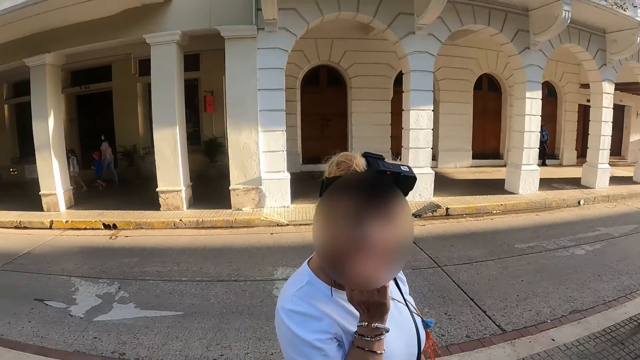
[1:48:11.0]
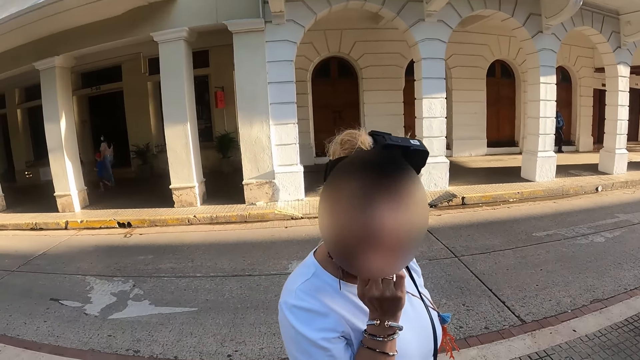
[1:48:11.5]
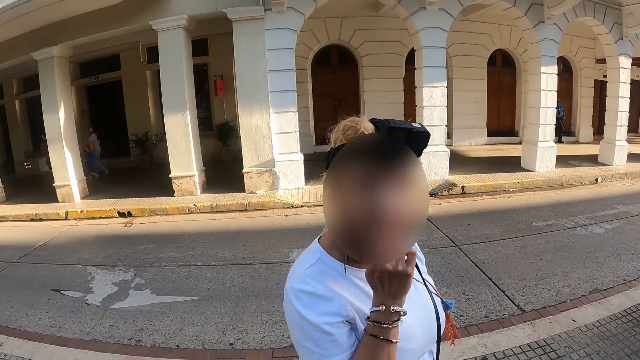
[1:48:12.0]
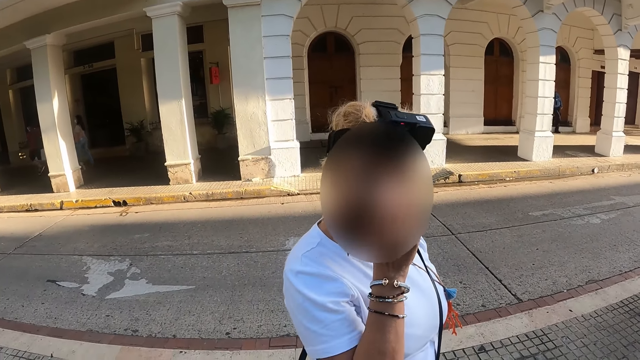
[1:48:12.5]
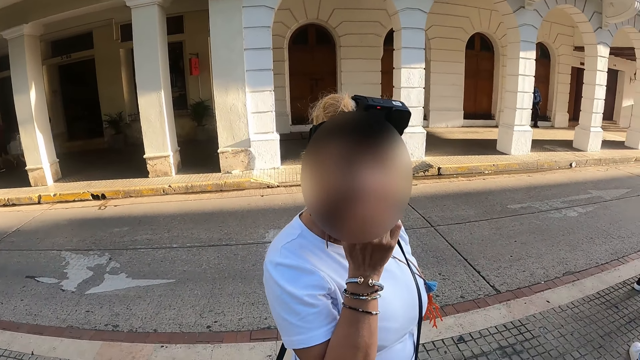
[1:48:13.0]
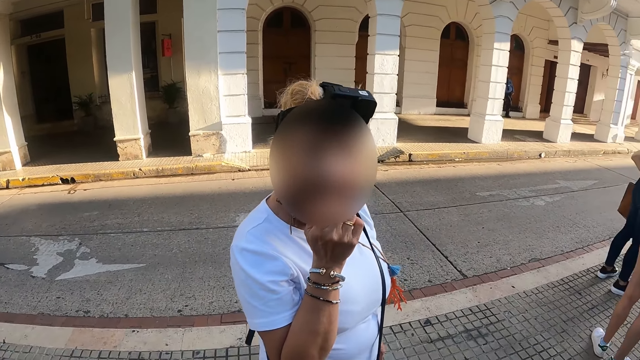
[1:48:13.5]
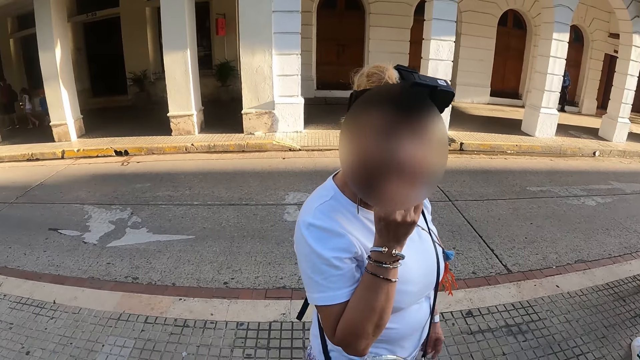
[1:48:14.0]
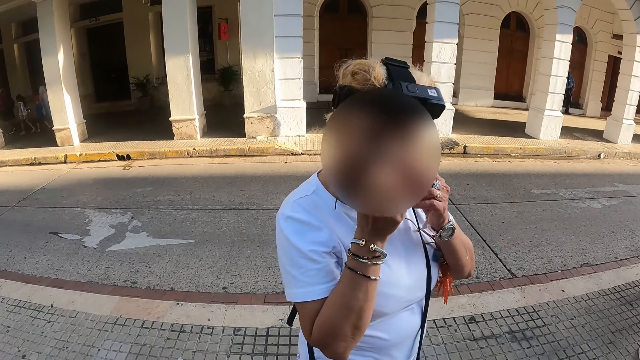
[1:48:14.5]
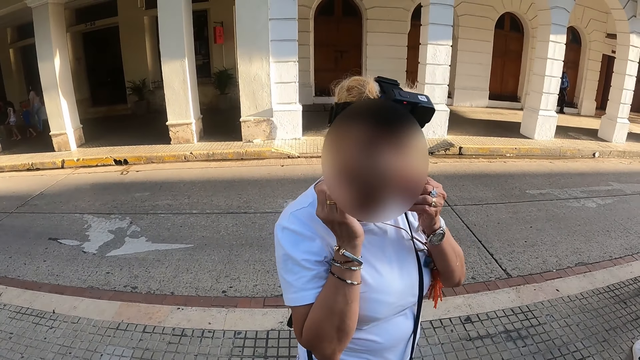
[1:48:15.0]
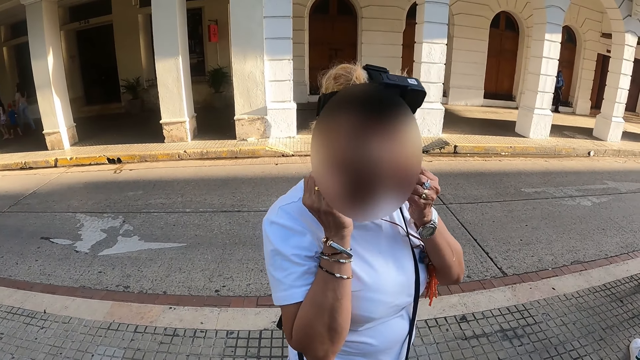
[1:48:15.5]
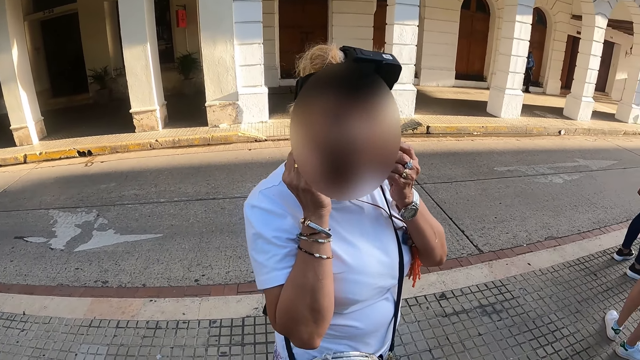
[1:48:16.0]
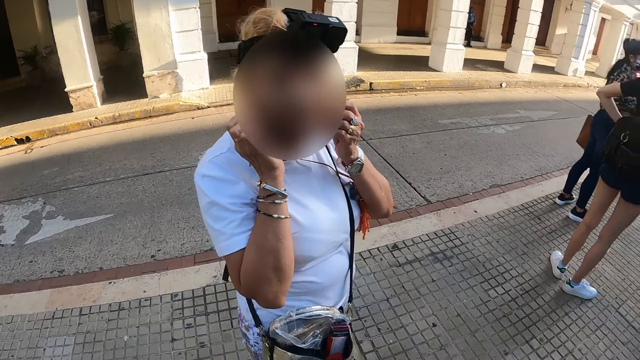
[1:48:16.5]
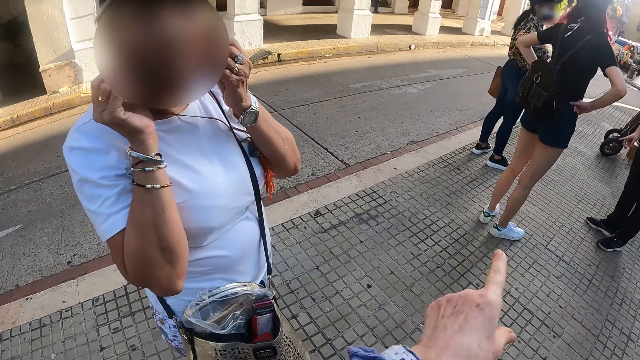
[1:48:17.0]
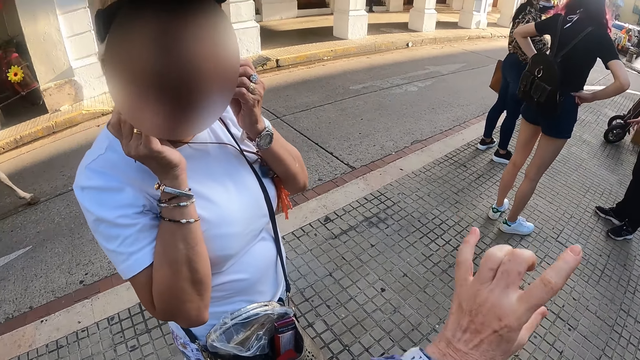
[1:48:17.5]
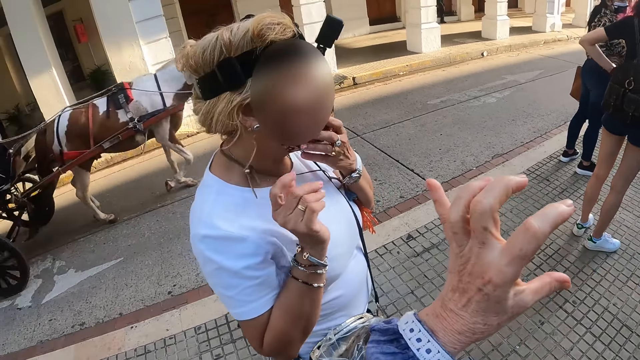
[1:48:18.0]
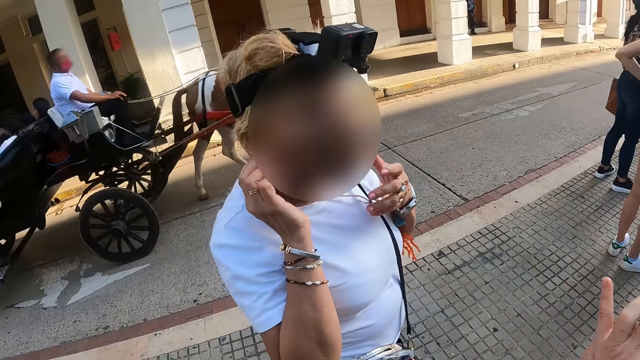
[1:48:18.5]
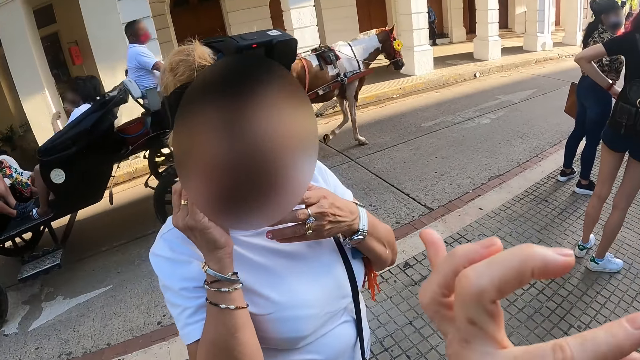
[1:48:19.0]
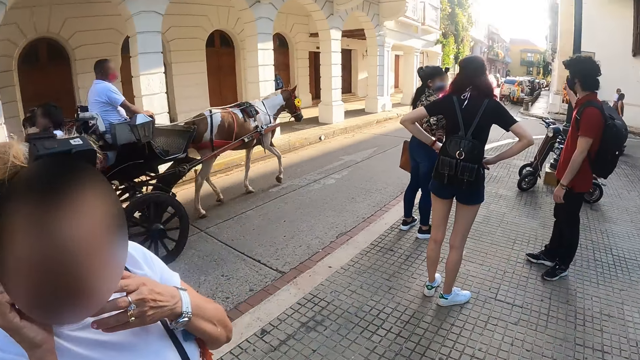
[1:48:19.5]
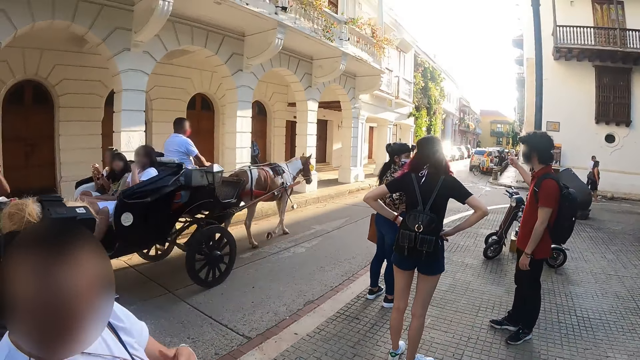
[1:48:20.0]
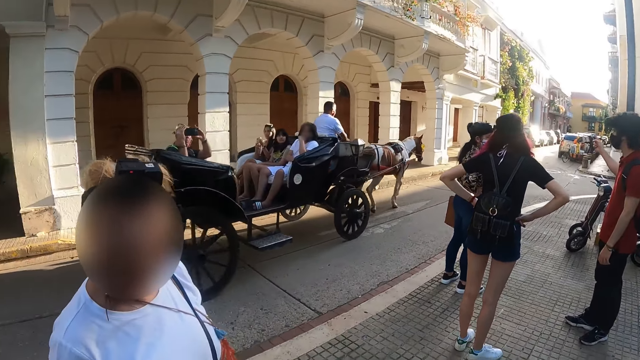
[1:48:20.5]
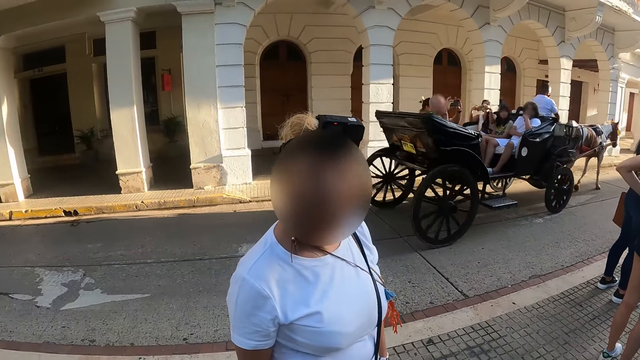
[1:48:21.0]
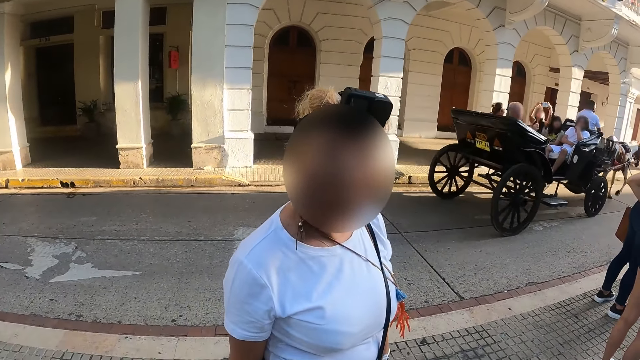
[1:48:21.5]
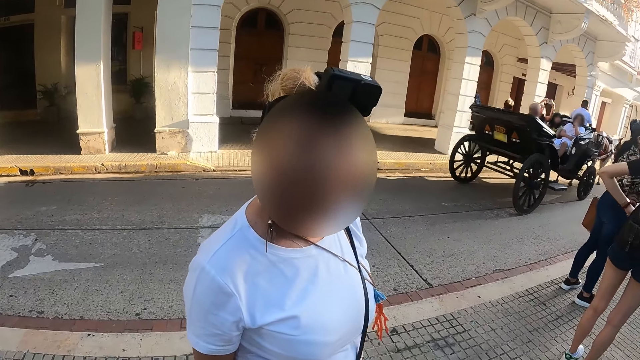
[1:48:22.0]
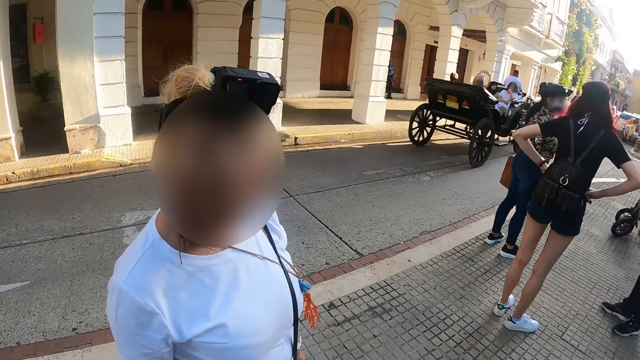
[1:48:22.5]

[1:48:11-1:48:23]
The camera wearer looks at a woman. The woman speaks to the camera wearer. The woman looks around. The camera wearer moves the left hand and uses gestures. Another woman touches a mask. The camera wearer looks around.

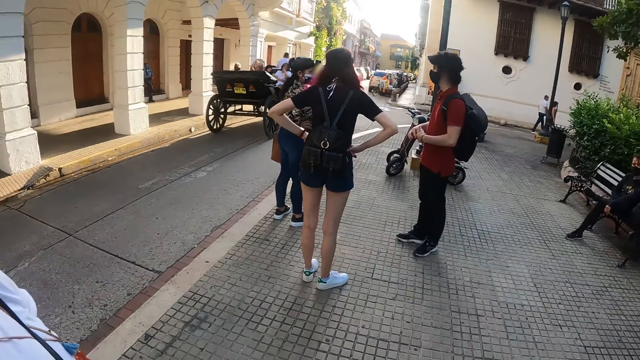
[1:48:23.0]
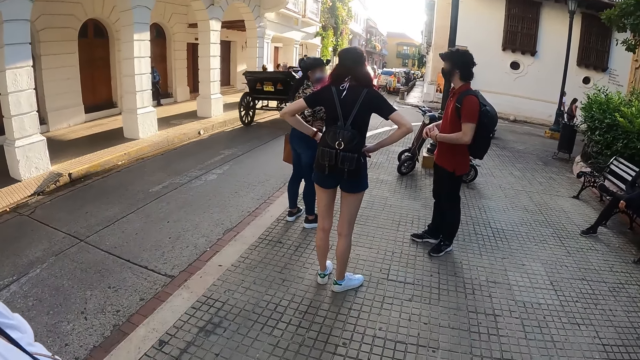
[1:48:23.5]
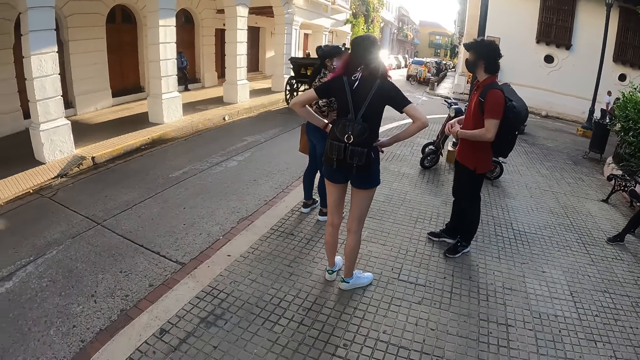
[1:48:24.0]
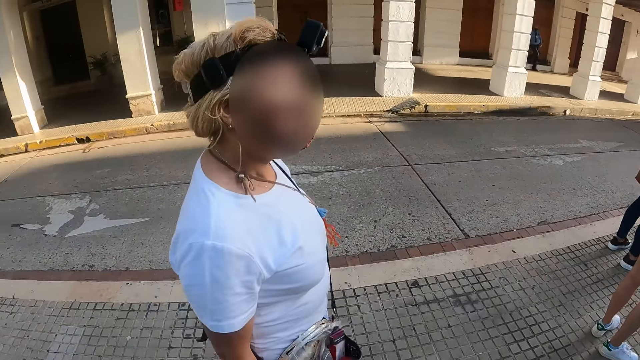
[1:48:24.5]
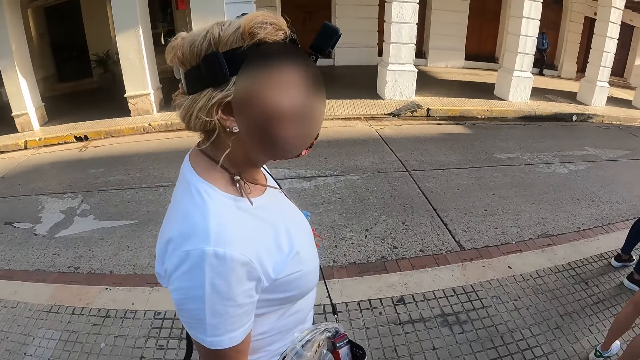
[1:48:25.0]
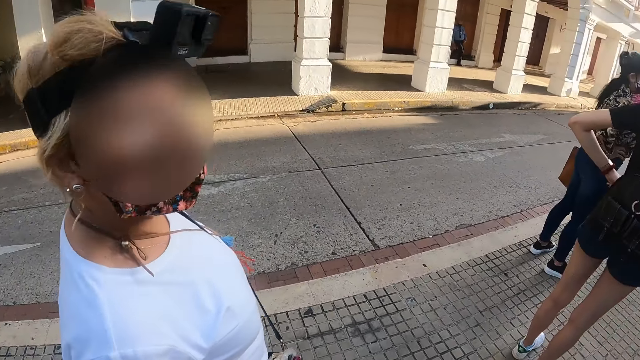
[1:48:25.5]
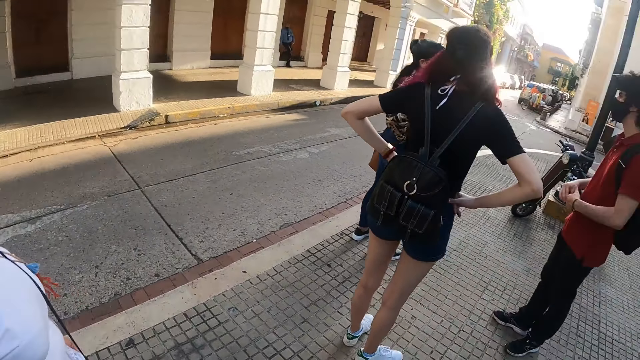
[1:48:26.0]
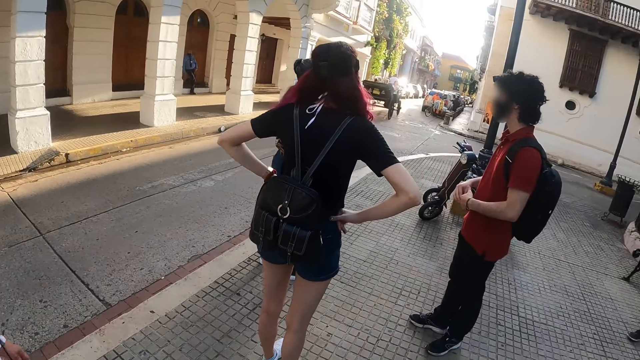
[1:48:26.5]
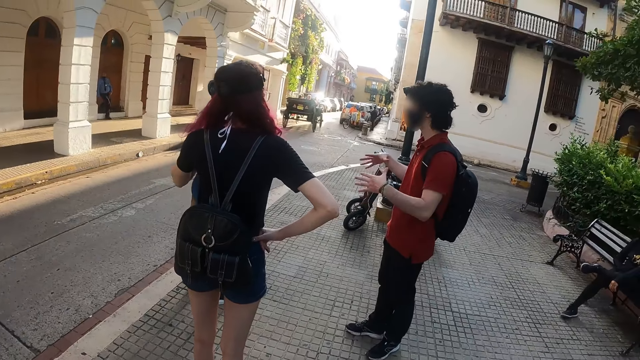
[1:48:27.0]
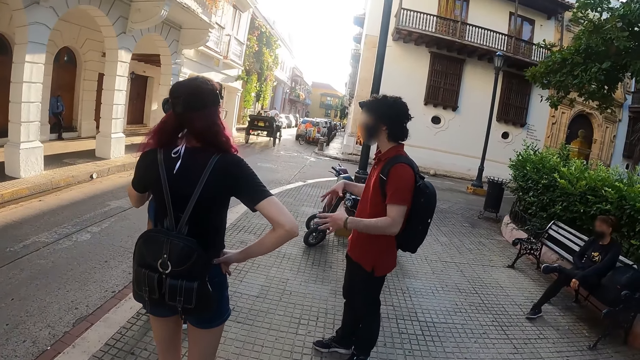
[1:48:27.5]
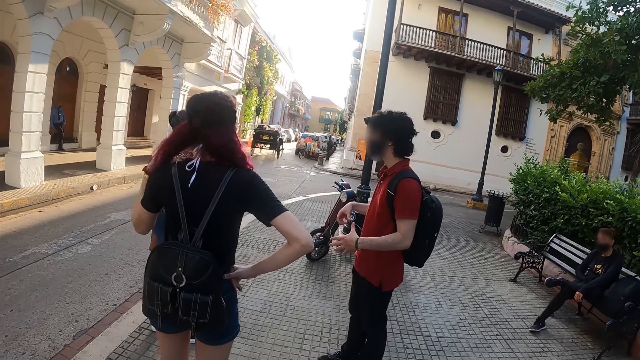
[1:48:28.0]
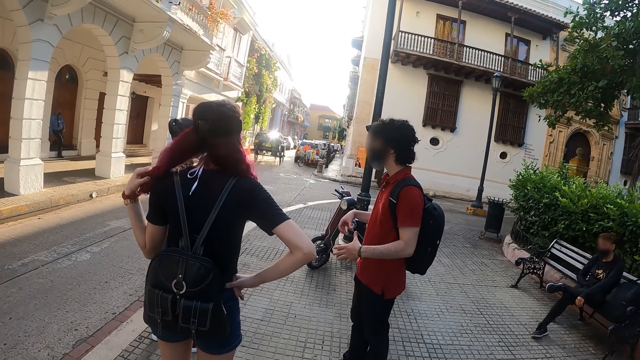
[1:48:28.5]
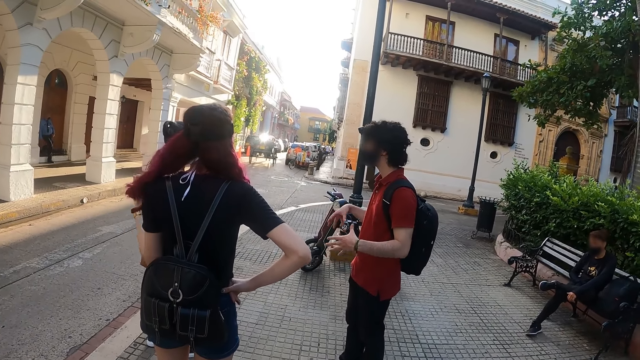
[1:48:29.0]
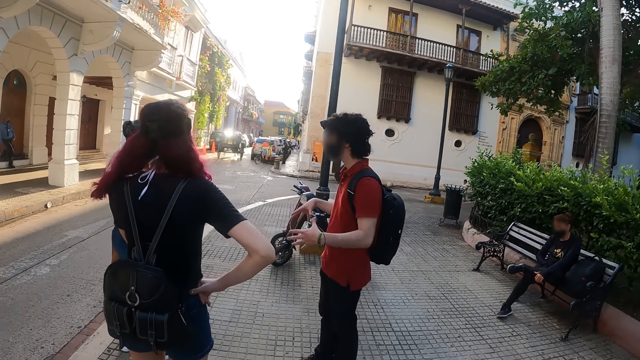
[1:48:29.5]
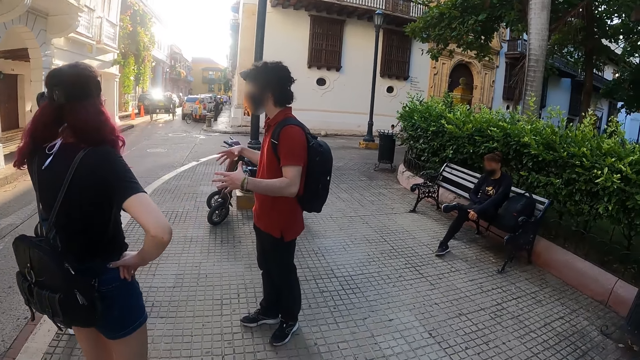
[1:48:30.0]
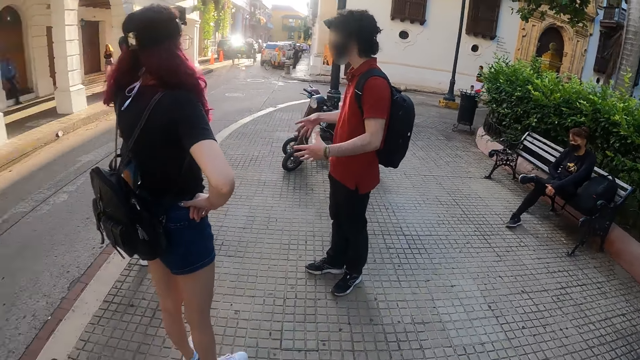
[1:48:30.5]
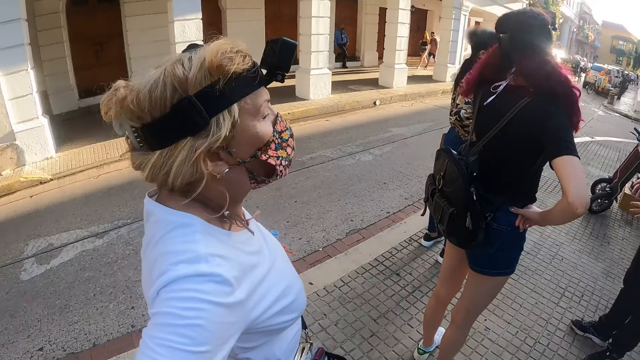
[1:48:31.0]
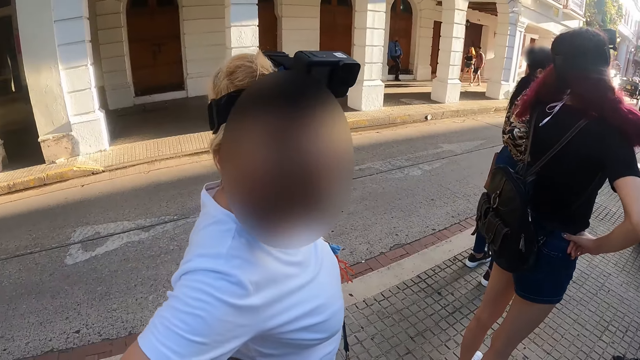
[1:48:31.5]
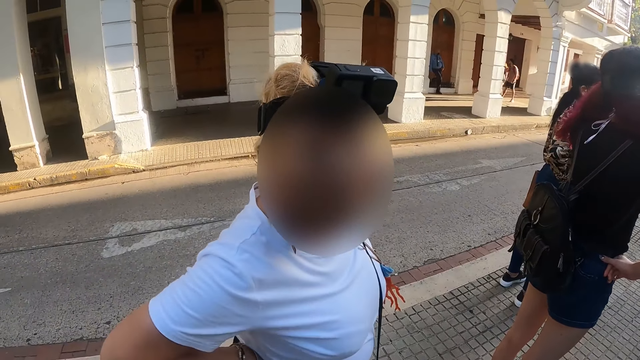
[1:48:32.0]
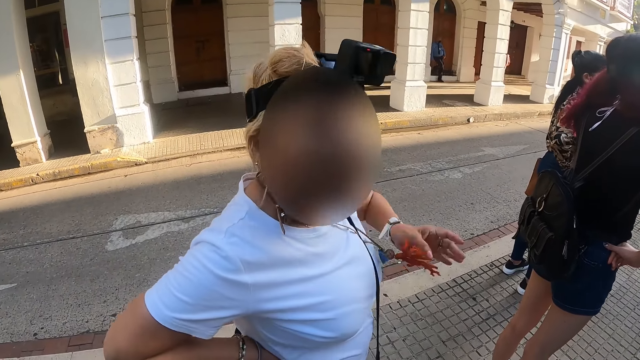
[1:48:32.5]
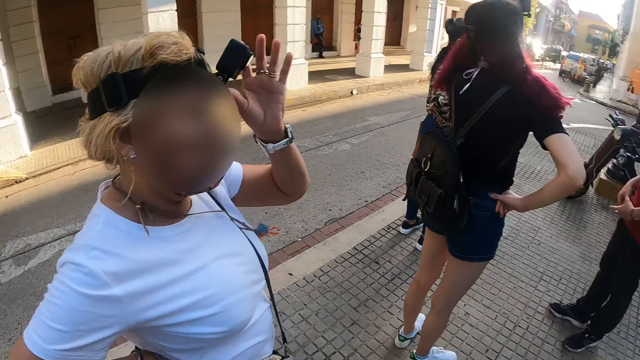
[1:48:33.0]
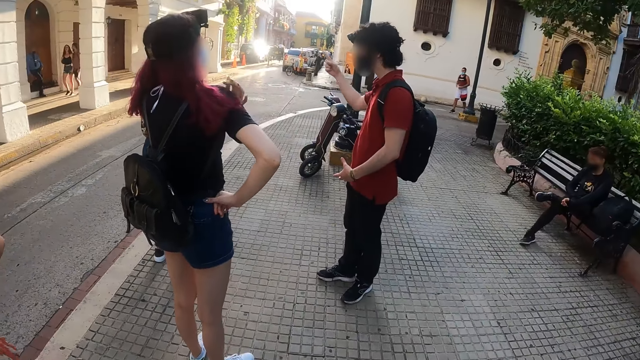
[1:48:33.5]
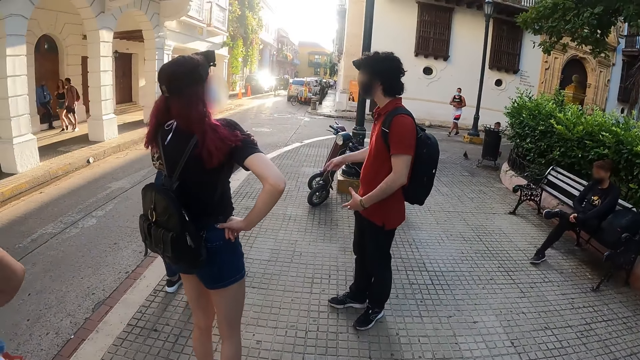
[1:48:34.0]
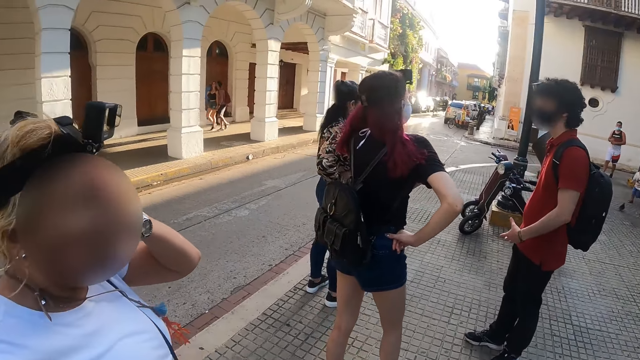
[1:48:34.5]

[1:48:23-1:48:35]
A woman walks close to the camera wearer. The camera wearer walks on the pedestrian road. They look around. The woman looks around. The woman touches the camera on the head.
